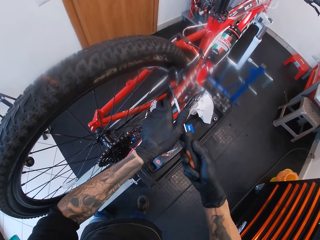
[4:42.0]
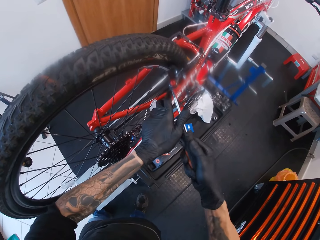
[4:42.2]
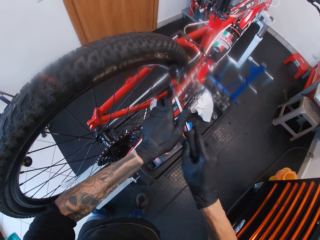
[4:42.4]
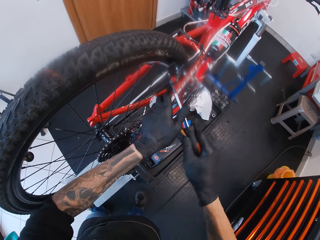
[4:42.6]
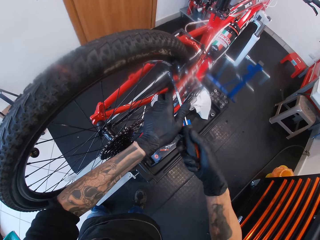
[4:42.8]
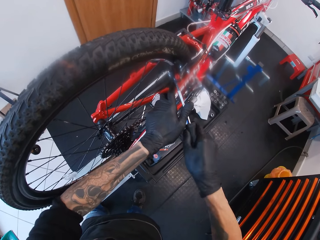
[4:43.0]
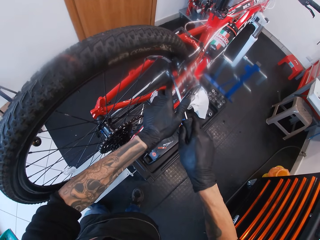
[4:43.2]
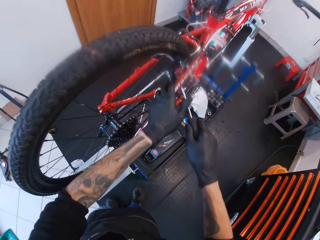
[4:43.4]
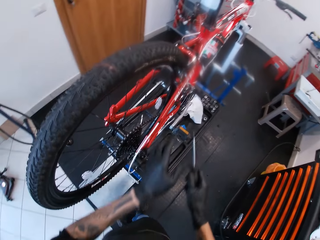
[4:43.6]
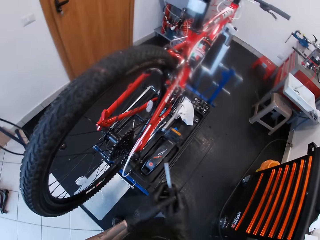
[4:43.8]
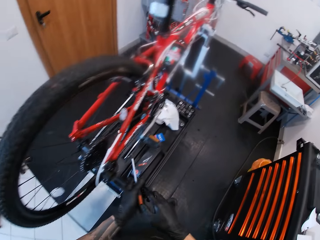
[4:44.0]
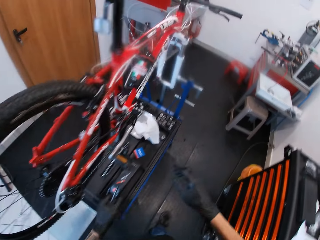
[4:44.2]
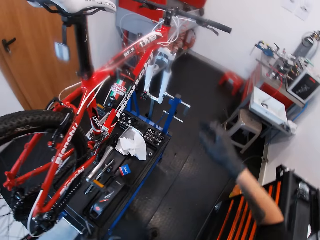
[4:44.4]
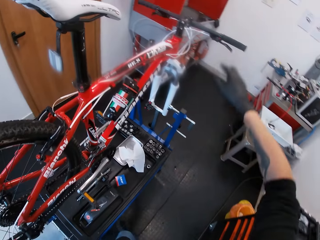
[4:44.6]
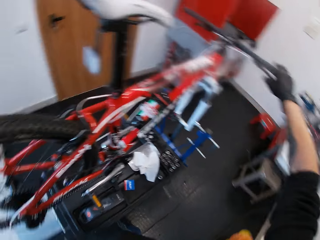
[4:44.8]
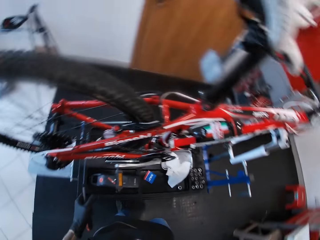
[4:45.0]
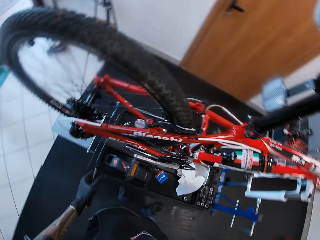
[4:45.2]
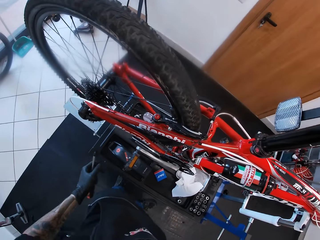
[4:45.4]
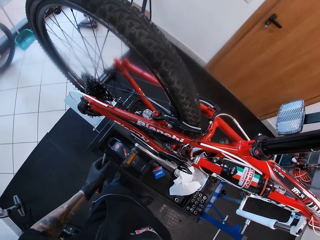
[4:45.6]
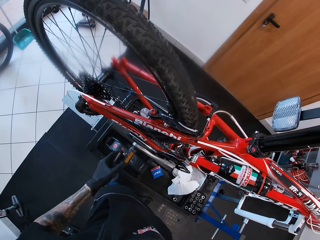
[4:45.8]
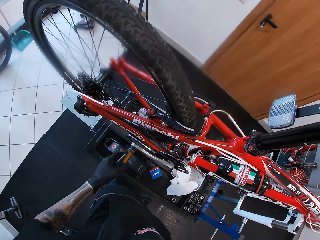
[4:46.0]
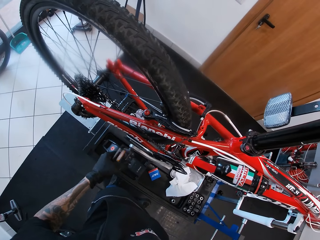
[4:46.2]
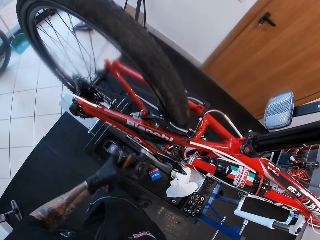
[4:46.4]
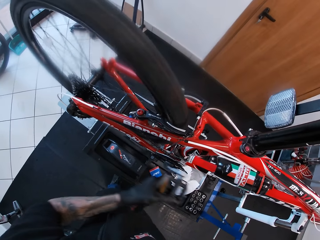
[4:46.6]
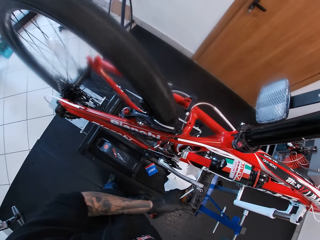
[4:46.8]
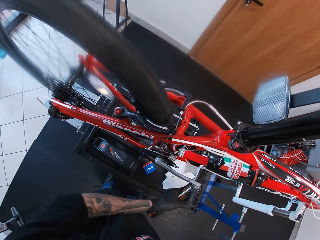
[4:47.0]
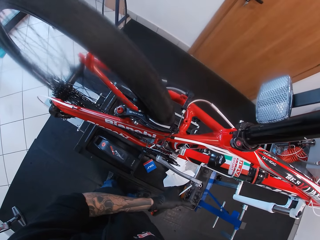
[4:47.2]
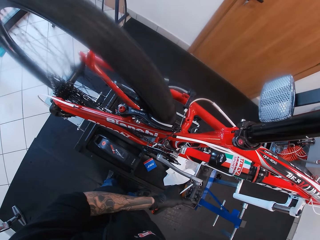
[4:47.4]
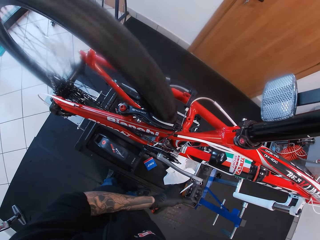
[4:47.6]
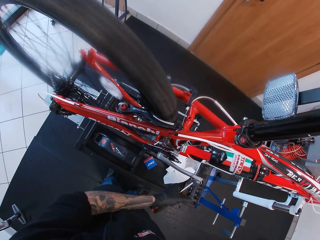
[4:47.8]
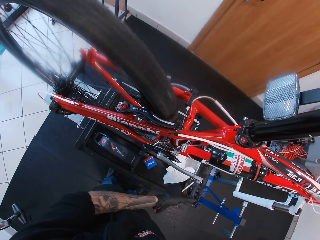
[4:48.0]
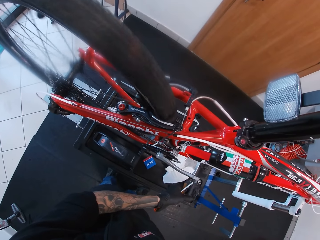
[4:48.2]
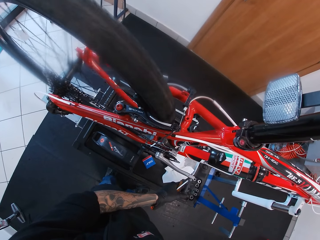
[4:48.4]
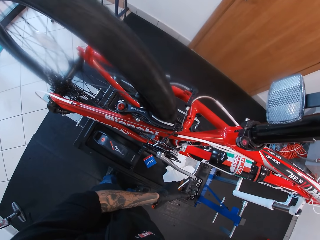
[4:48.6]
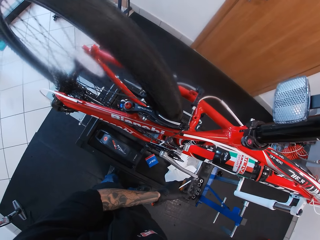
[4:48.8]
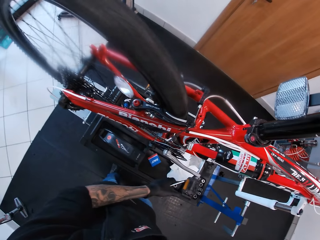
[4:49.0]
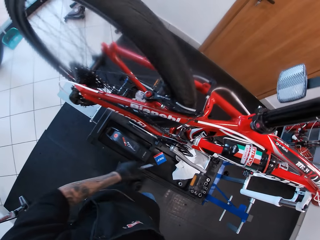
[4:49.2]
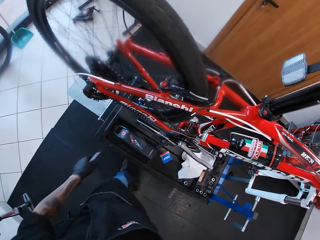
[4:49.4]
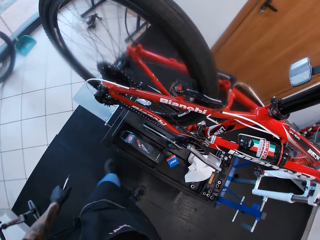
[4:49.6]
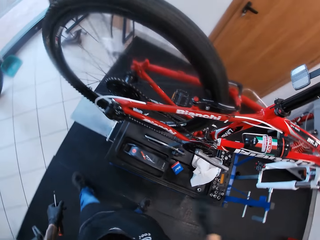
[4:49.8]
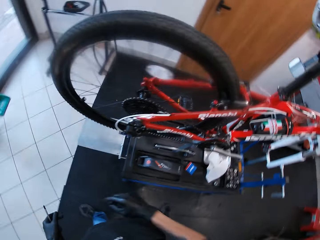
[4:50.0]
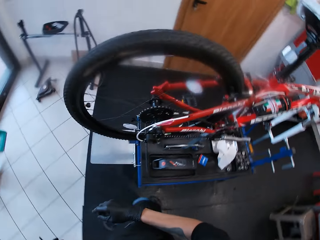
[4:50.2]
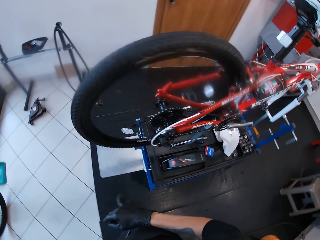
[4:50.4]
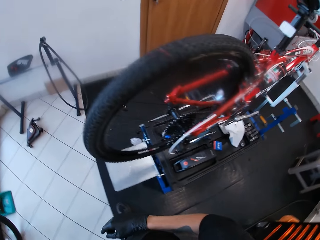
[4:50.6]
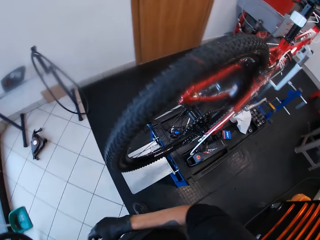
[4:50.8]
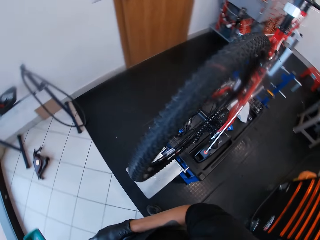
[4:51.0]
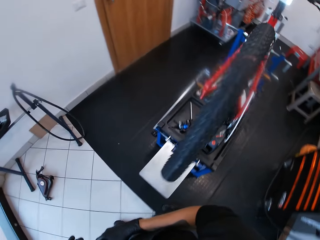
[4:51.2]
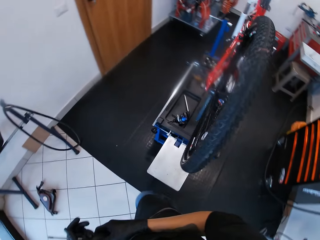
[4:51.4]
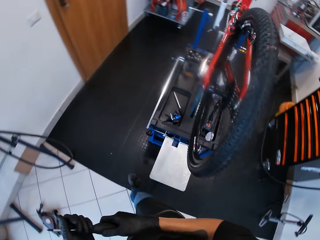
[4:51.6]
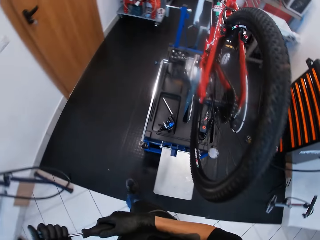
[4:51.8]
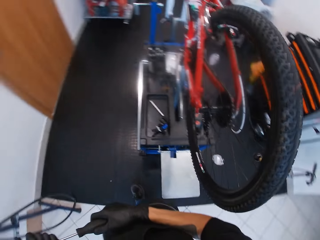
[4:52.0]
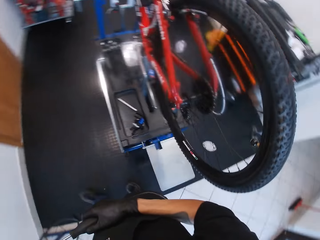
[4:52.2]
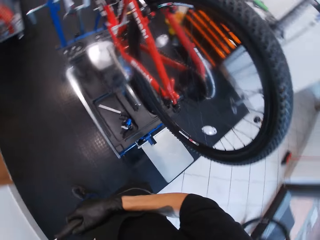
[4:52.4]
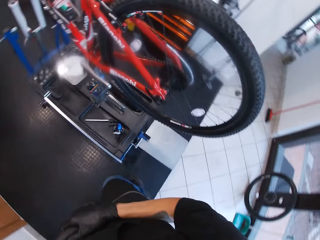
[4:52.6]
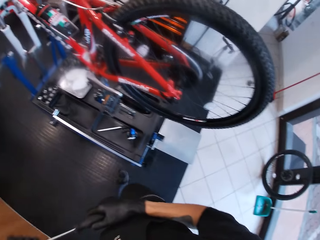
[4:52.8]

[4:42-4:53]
The camera wearer presses the brake. He holds the handle bar grip with his right hand. He rolls the bicycle pedal or pedal crank arm with his left hand and touches the pedal crank arm. He removes his hand from the pedal crank arm. He turns and walks around.

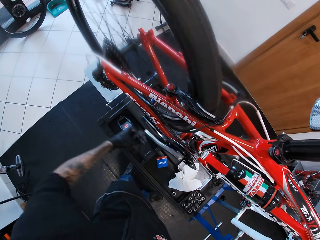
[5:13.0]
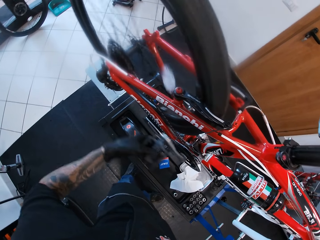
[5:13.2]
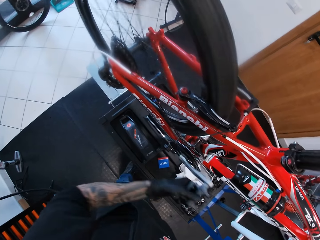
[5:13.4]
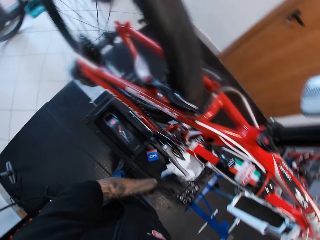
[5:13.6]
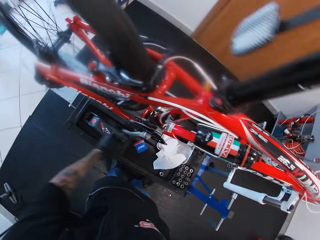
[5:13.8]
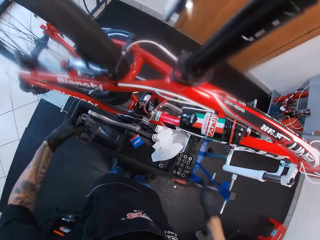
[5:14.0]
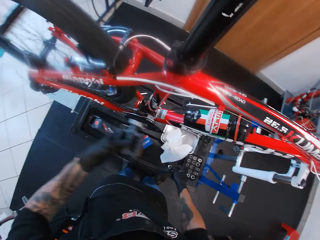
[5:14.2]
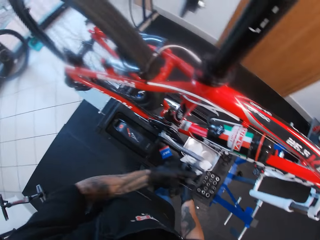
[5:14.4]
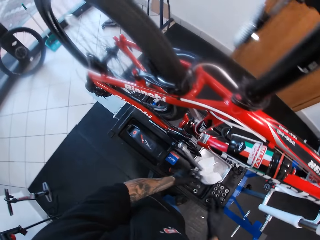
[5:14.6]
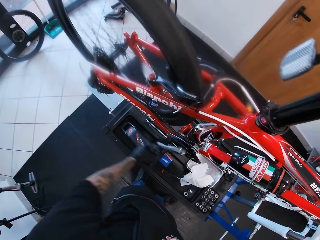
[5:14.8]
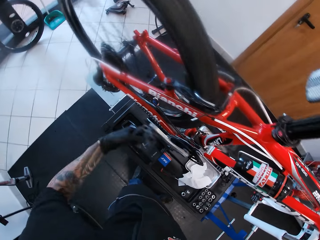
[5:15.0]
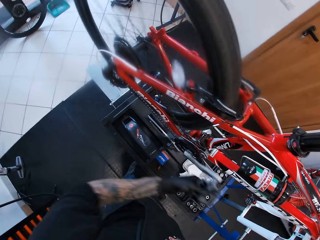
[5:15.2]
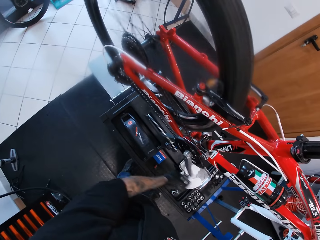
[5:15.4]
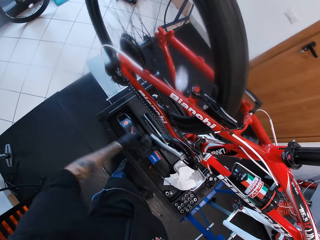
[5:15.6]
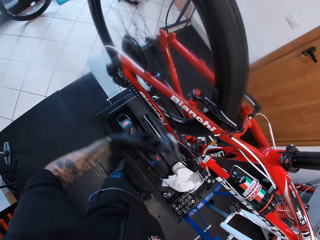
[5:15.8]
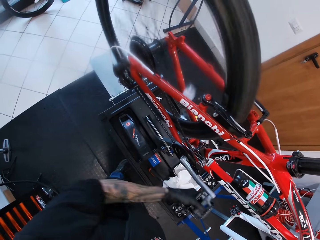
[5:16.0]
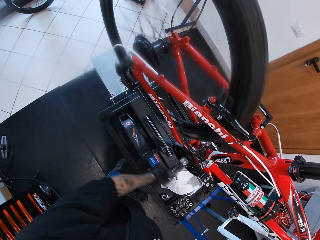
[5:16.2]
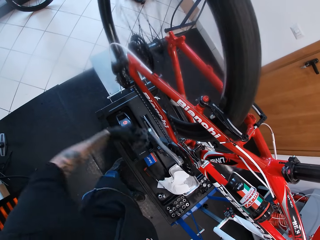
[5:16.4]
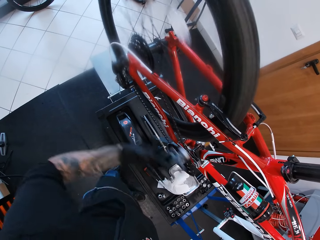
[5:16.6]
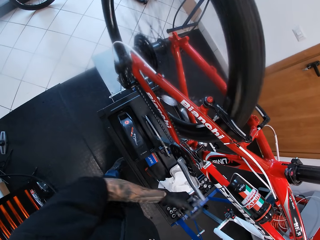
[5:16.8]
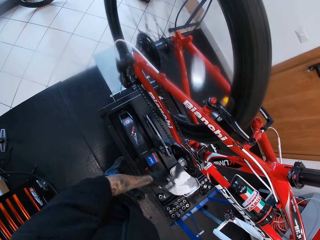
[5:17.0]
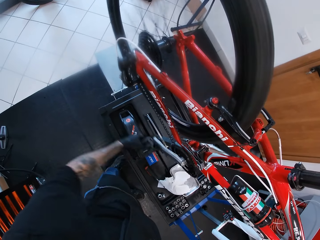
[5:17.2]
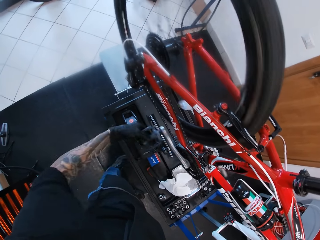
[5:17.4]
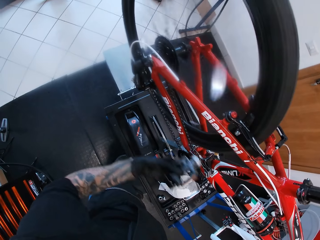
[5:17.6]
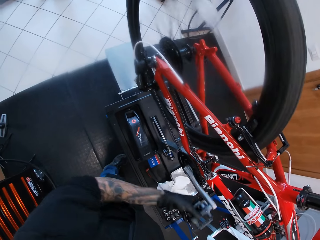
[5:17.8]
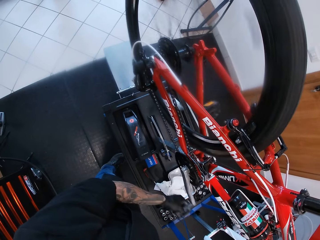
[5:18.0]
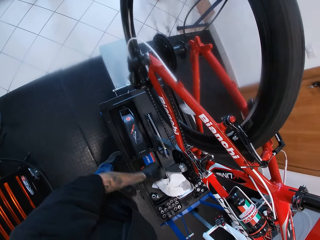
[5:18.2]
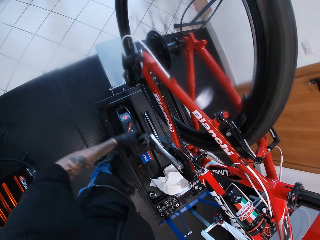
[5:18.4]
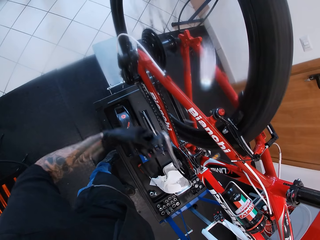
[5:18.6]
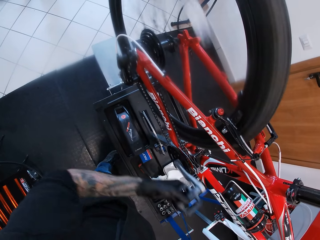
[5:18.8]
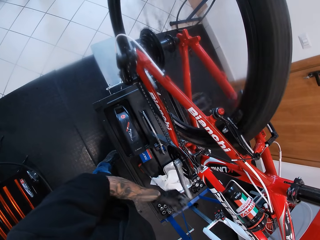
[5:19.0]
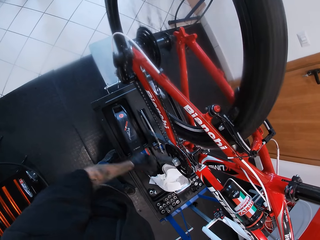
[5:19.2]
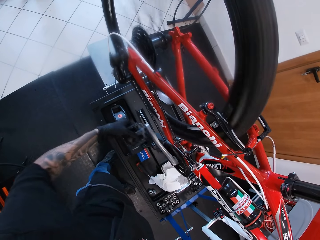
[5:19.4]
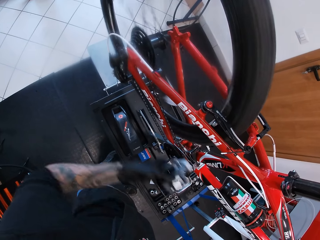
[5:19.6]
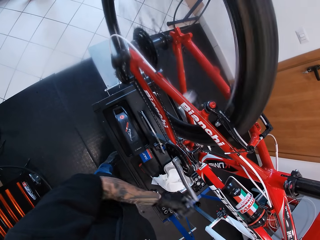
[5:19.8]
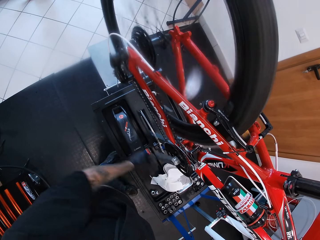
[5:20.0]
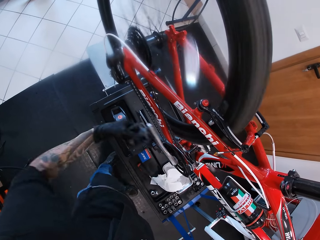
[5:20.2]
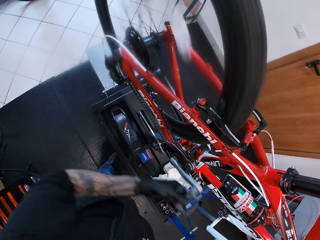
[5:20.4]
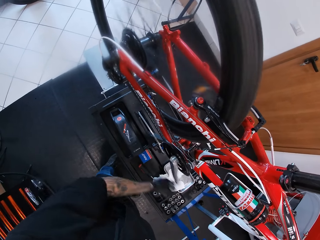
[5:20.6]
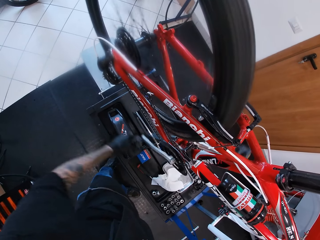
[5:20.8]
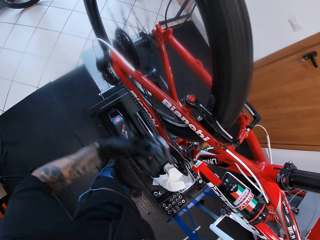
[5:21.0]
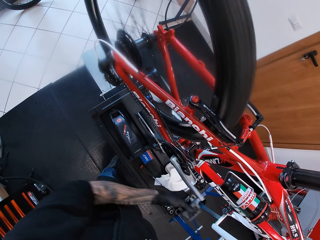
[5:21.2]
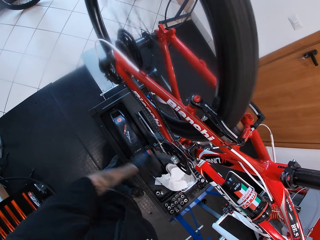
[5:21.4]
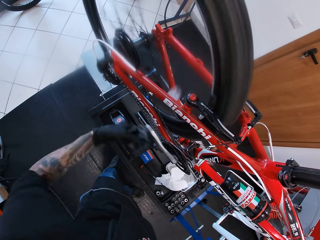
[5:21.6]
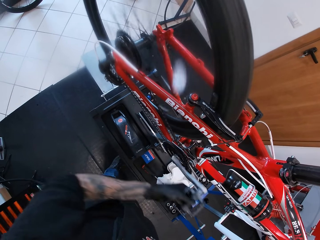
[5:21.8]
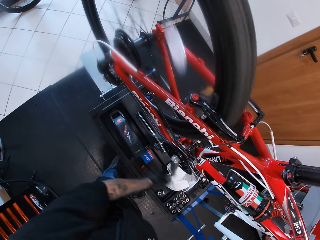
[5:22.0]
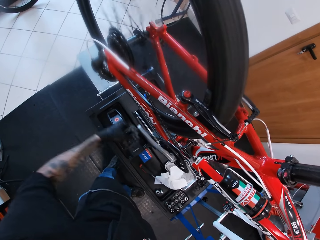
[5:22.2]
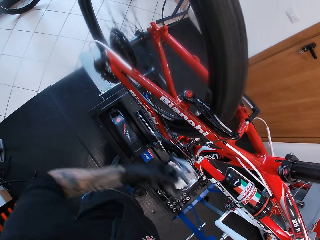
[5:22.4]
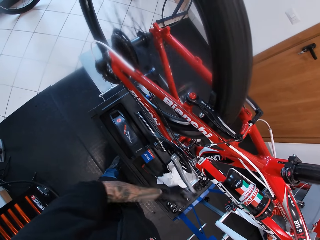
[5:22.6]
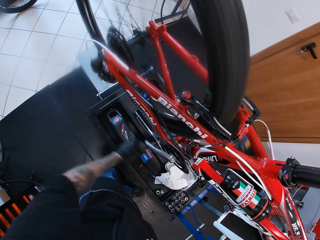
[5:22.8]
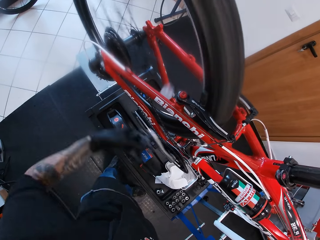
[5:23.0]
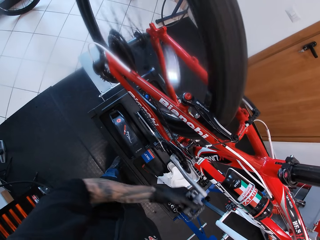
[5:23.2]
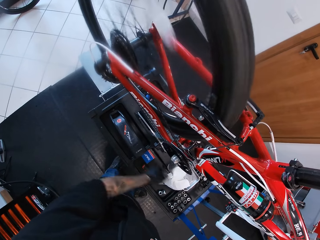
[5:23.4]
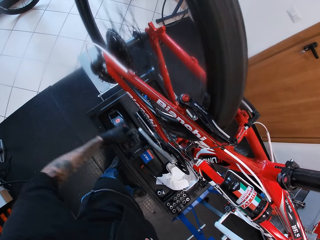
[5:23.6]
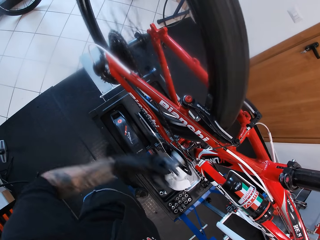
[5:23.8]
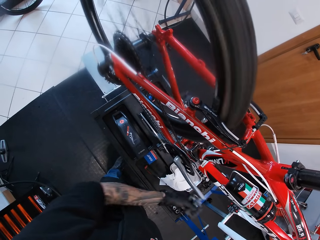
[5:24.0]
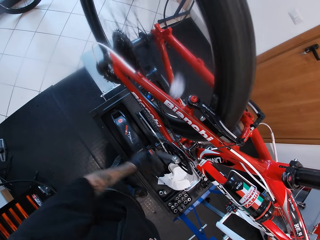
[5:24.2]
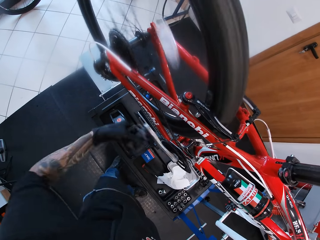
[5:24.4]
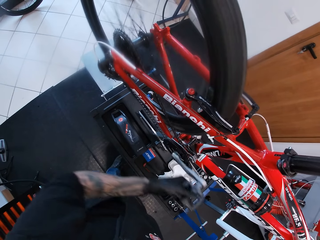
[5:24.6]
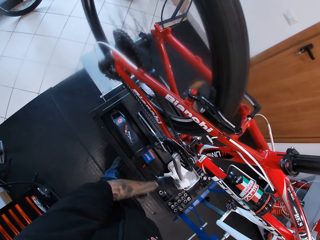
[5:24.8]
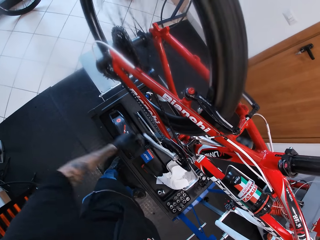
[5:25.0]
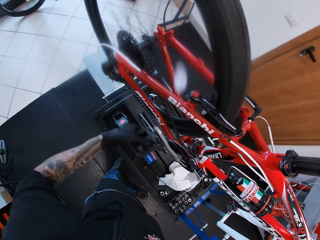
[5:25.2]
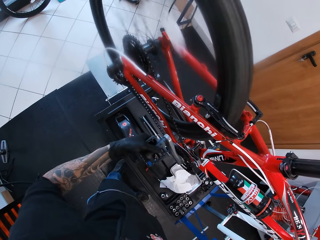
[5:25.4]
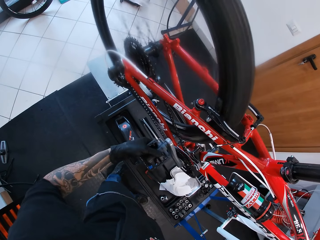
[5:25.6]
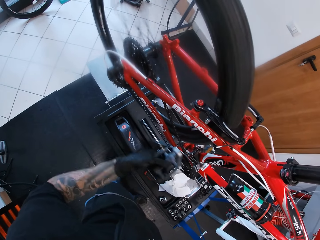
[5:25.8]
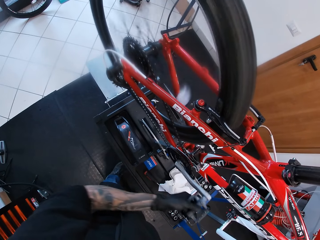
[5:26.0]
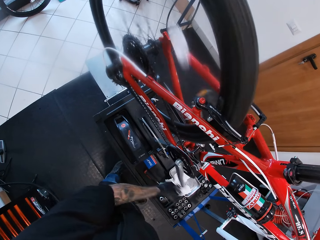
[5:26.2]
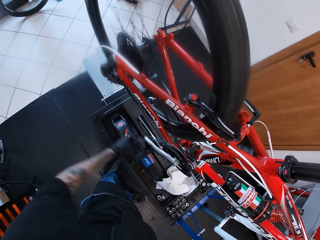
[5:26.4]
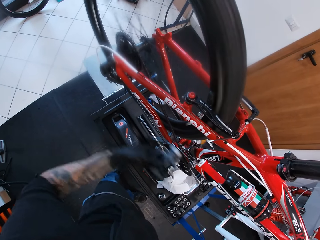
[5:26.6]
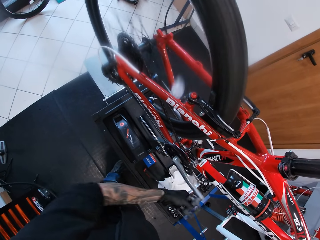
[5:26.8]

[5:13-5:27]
The camera wearer drops the screwdriver into a box on the bicycle repair stand with his right hand.
